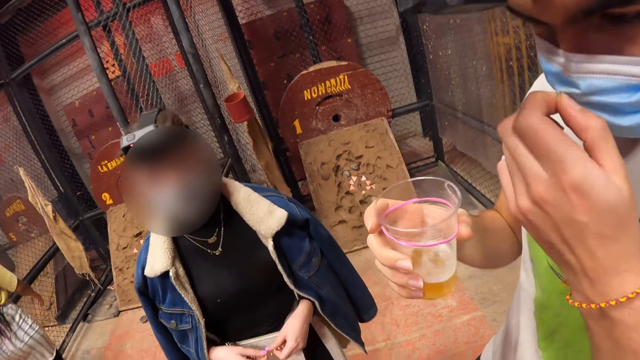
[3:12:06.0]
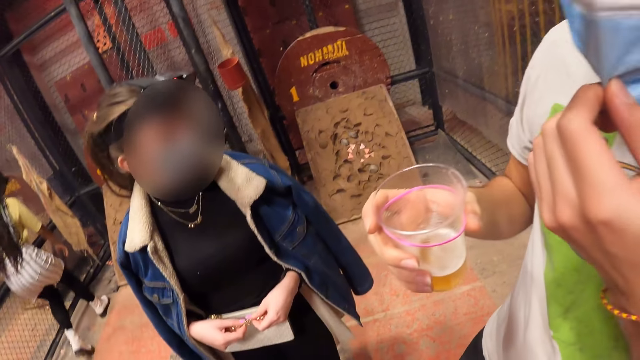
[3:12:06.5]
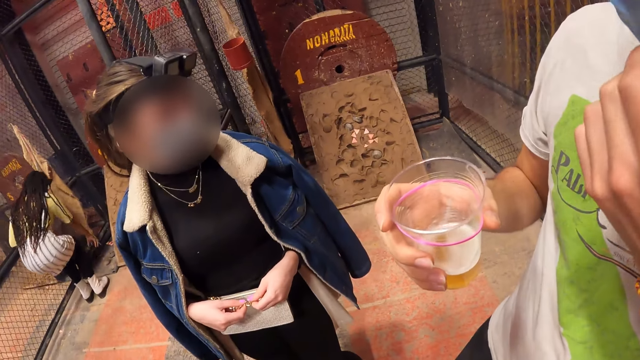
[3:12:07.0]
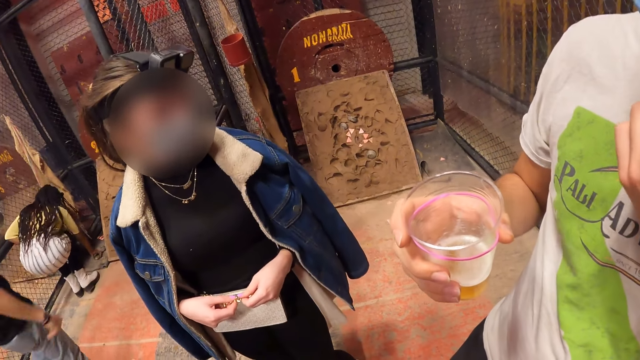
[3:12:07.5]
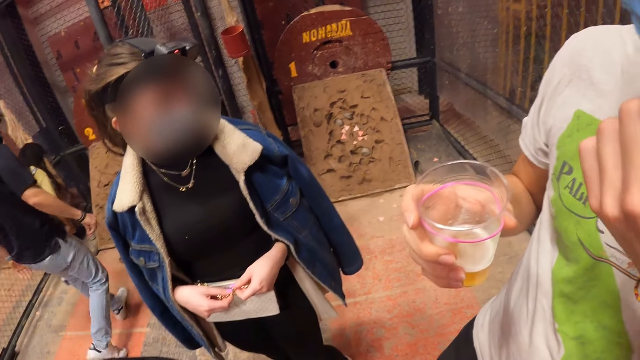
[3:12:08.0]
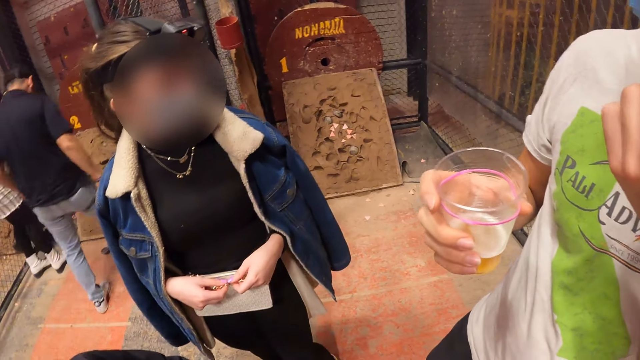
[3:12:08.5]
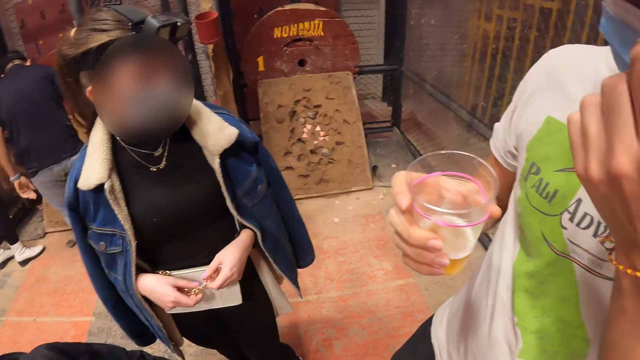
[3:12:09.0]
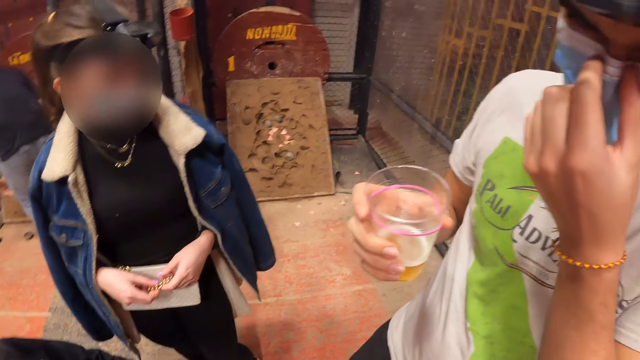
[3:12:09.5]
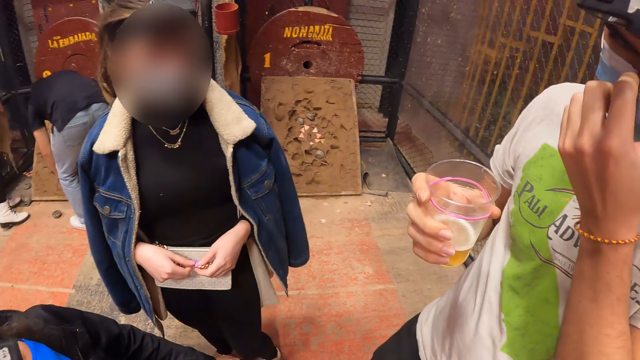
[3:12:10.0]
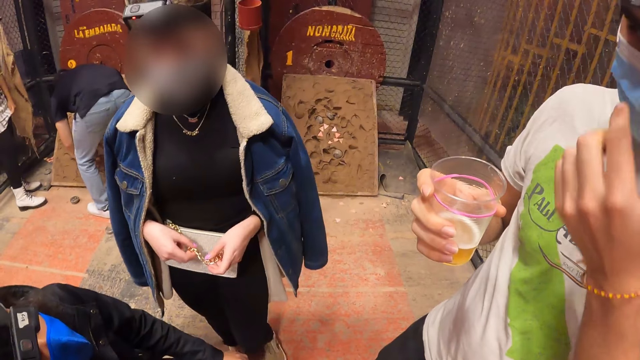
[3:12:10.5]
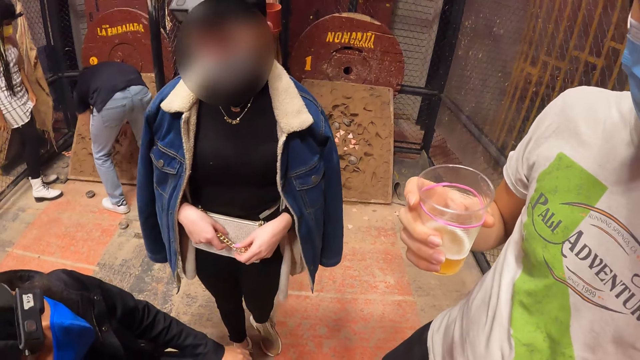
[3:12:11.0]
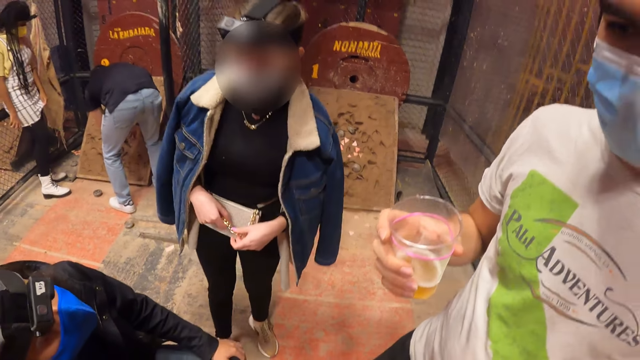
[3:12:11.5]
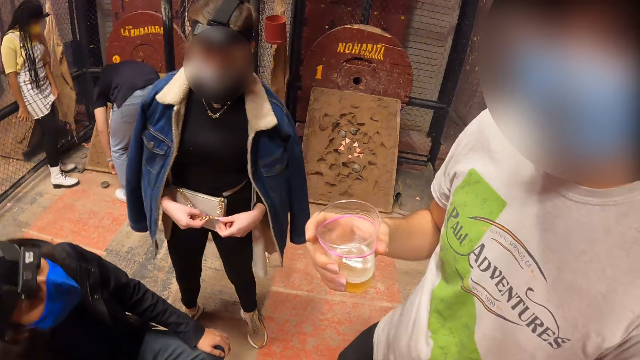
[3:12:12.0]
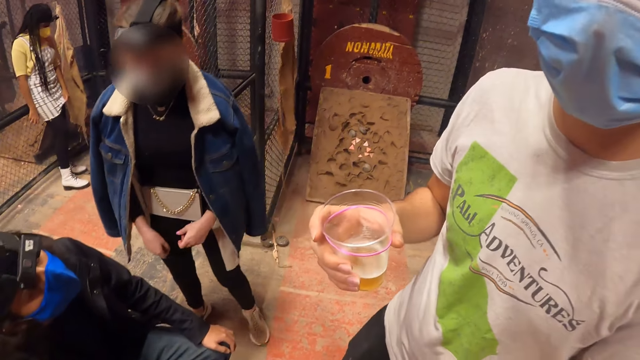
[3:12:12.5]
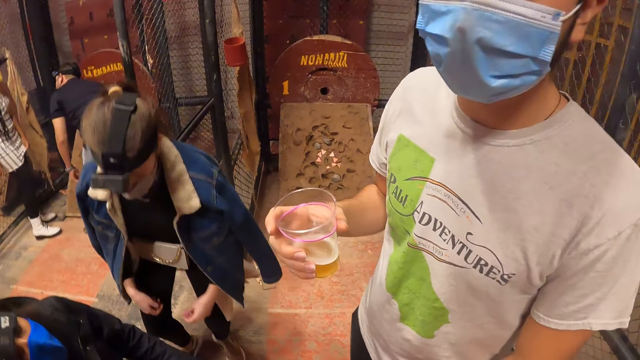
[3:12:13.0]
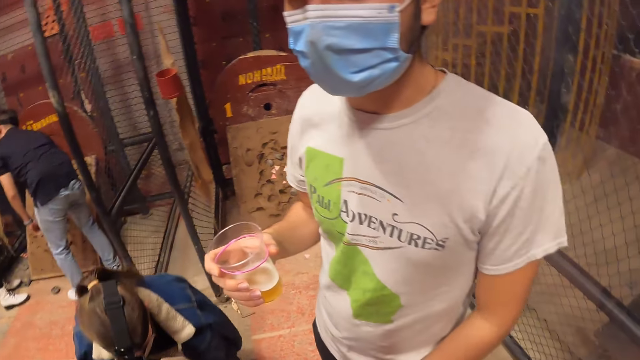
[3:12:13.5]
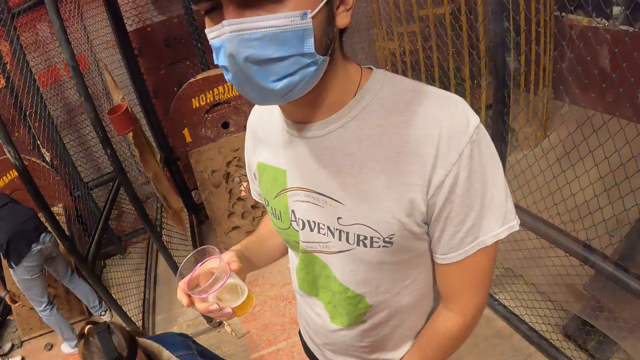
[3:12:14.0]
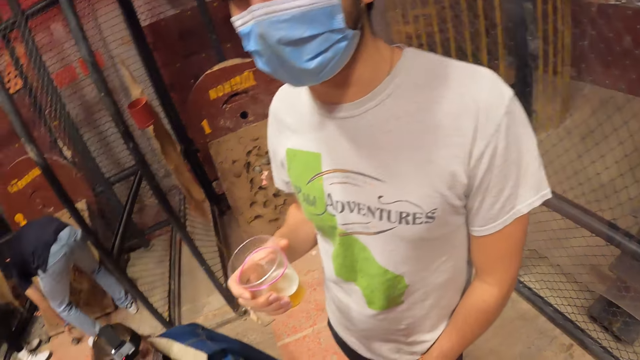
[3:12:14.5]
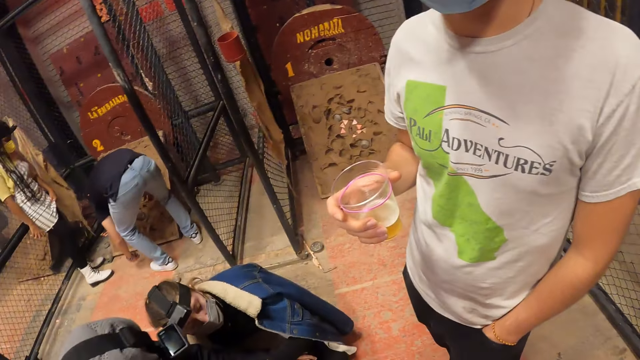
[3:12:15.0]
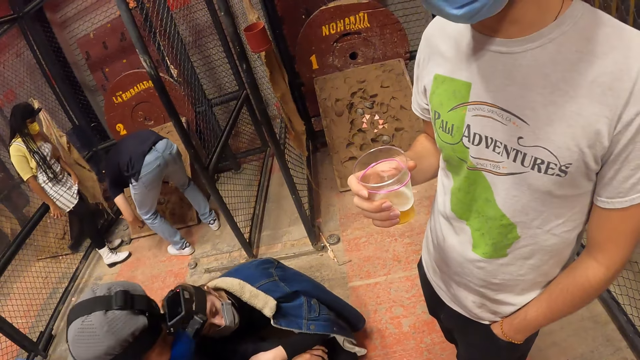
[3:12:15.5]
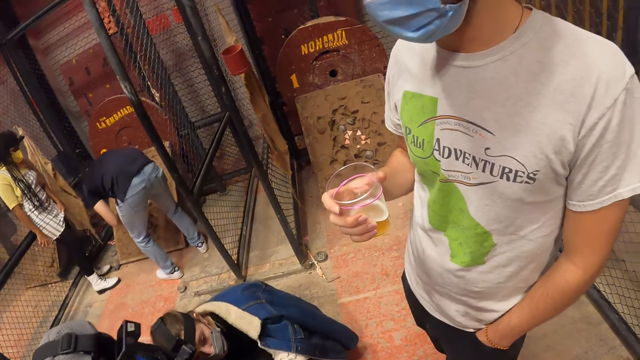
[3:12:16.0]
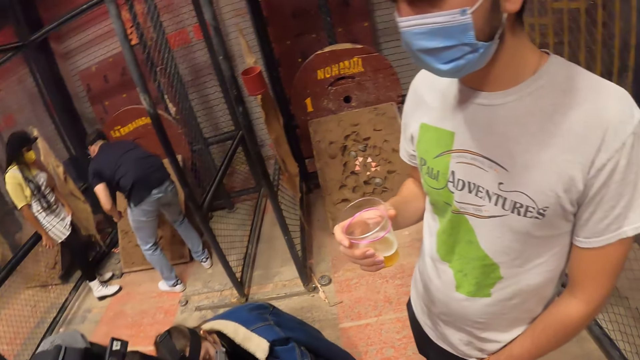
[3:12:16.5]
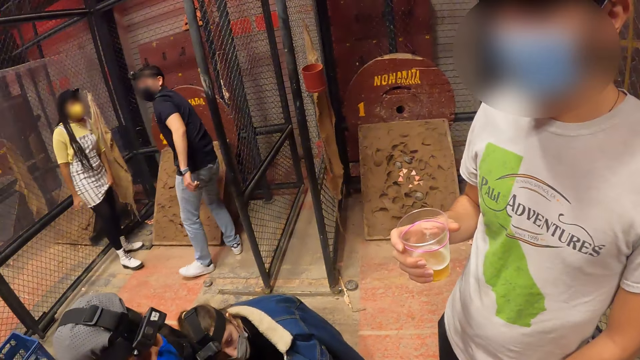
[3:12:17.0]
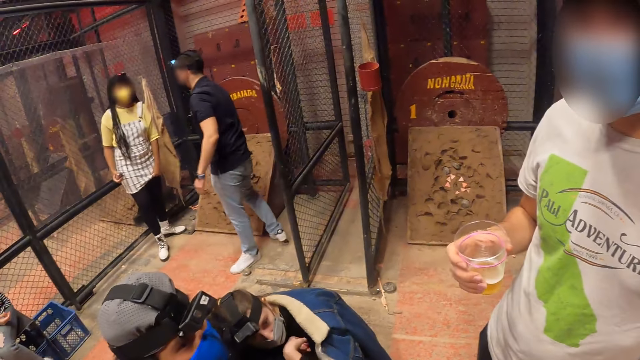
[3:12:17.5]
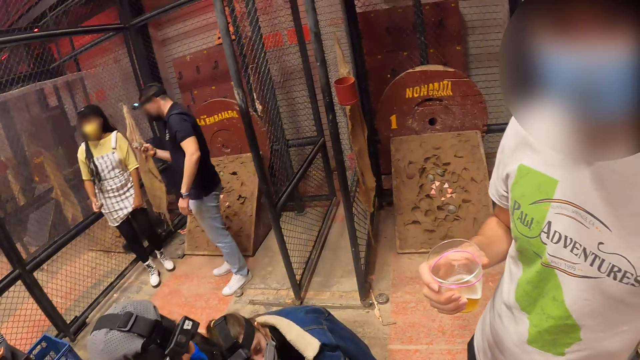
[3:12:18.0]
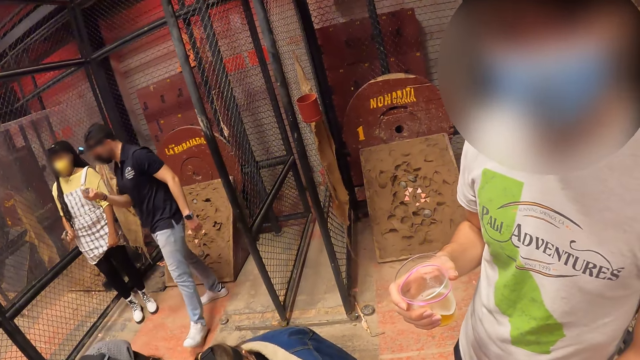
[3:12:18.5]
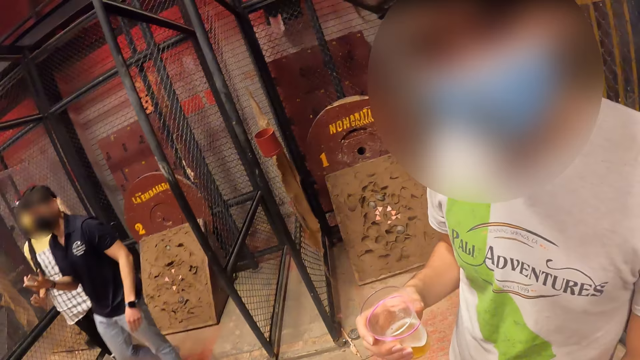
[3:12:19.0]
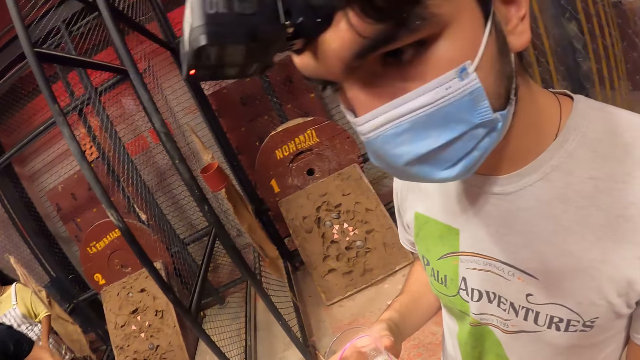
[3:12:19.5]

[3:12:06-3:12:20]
A man pulls up his nose mask with his left hand. Another man picks up a rock from the ground with his left hand. The other man passes the rock from his left hand to his right hand.

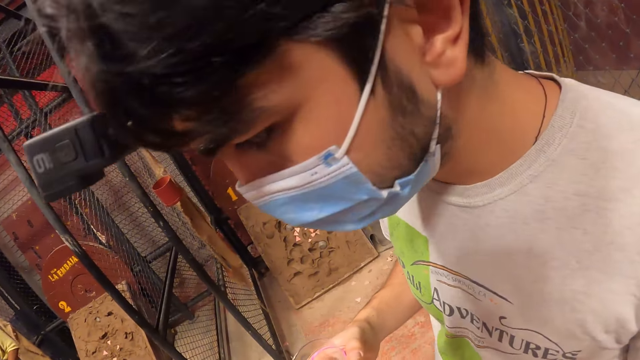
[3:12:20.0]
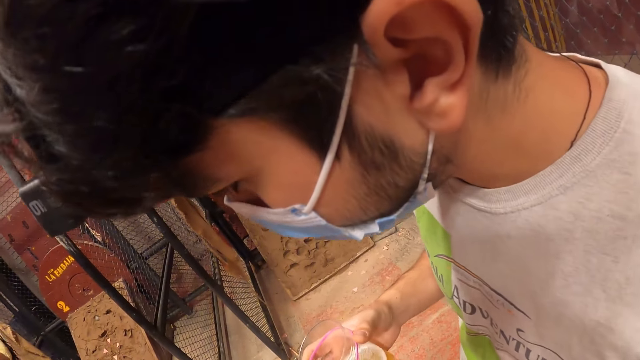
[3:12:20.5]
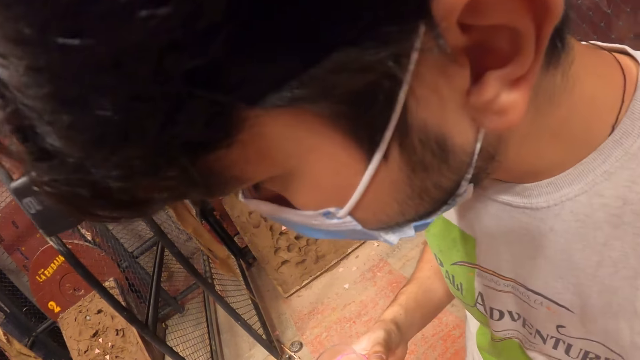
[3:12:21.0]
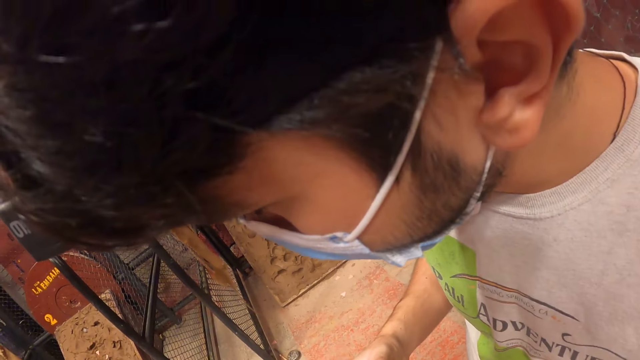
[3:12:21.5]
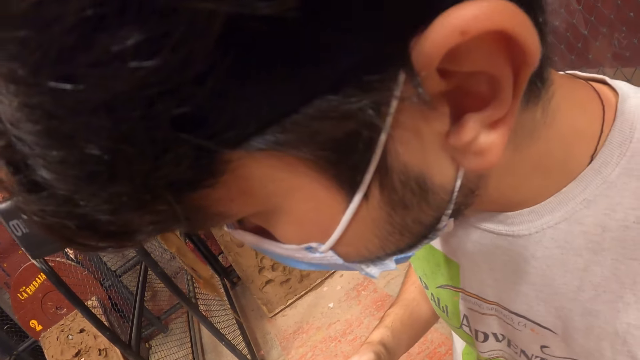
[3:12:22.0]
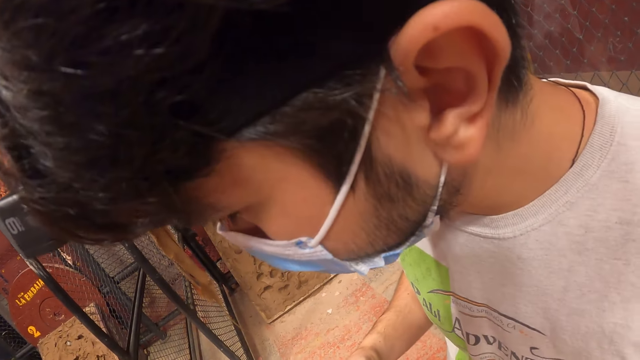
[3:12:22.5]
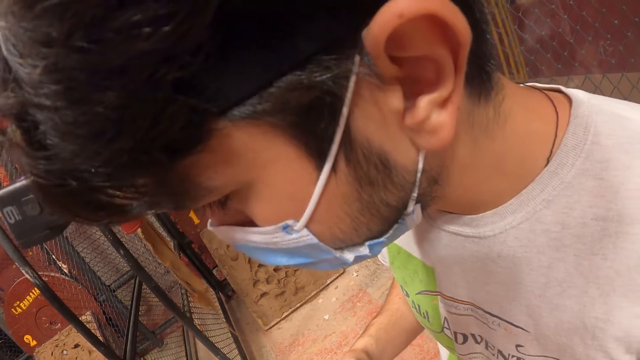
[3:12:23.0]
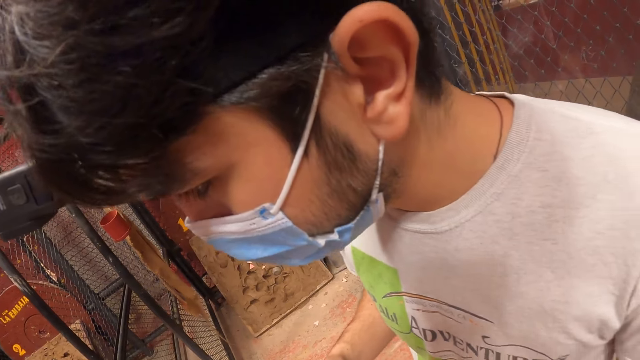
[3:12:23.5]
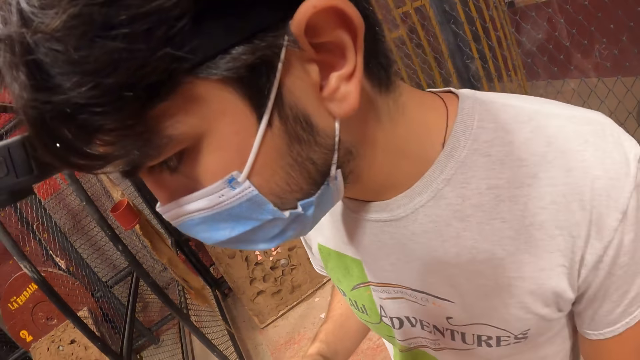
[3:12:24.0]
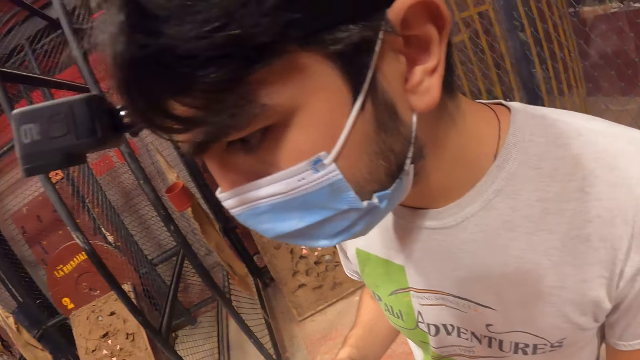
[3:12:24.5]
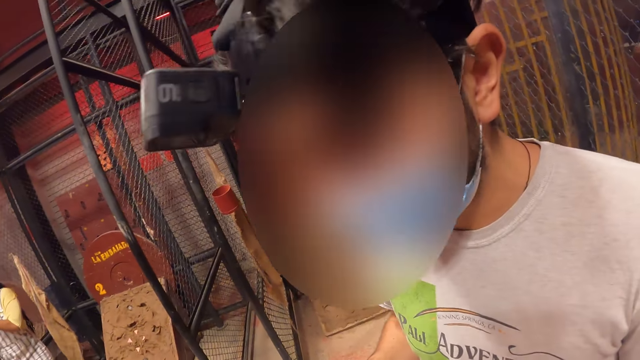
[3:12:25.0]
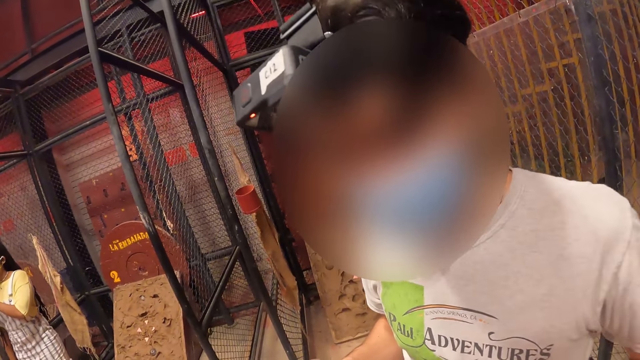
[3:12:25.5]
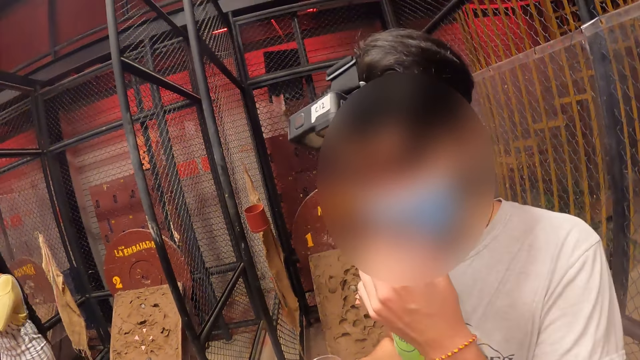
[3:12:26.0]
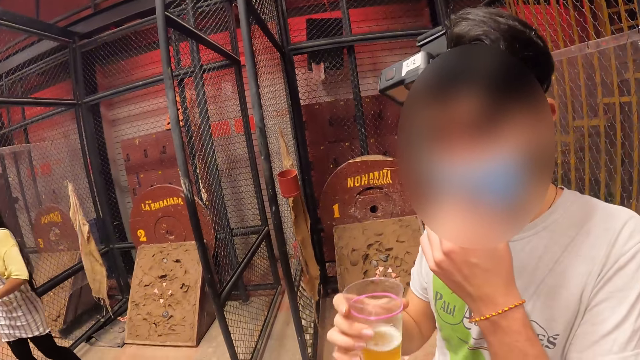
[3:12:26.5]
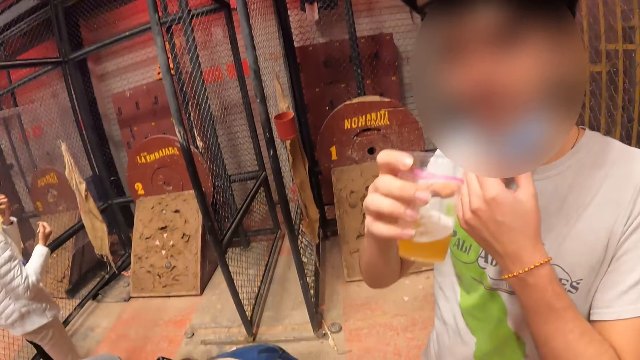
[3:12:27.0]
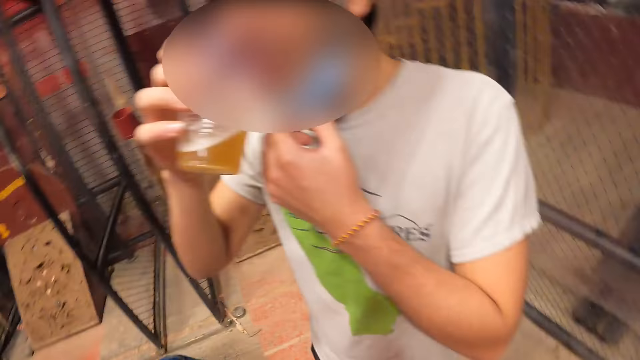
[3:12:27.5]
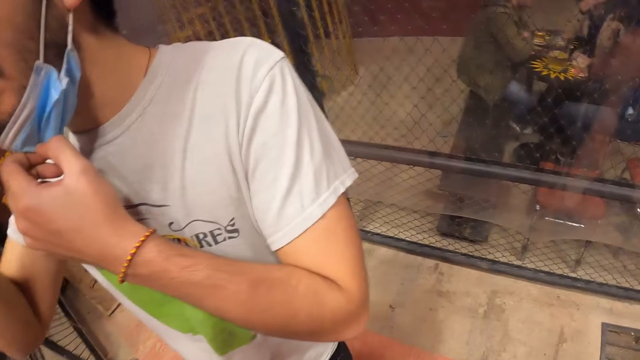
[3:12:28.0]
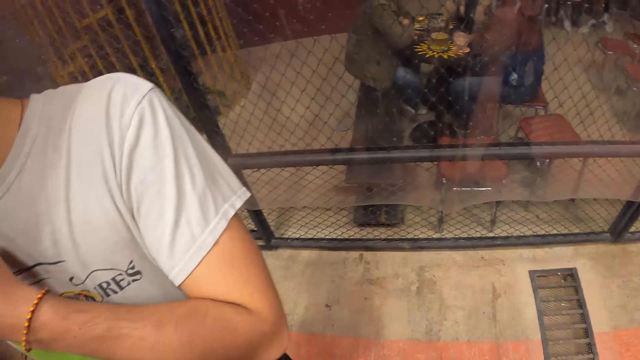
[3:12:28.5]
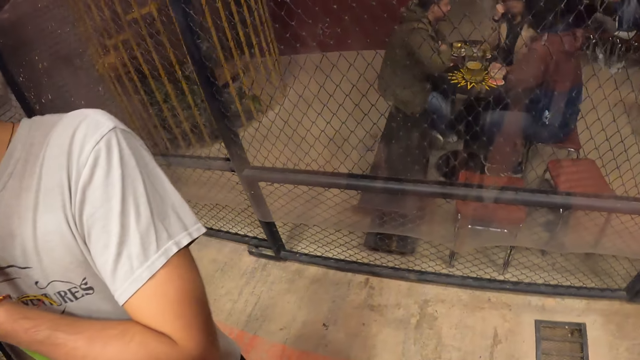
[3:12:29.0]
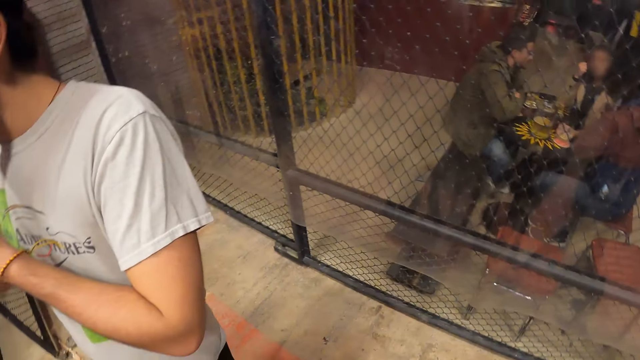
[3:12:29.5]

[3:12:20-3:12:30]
A man pulls down his nose mask with his left hand and drinks beer from the cup with his right hand.
